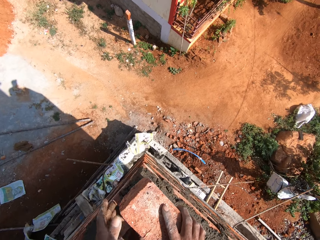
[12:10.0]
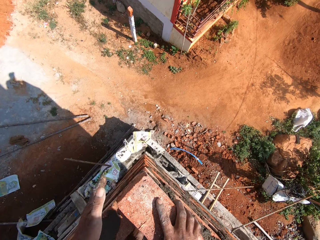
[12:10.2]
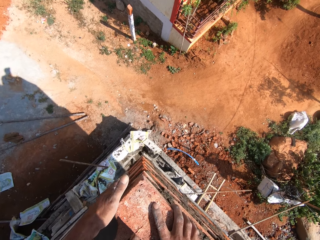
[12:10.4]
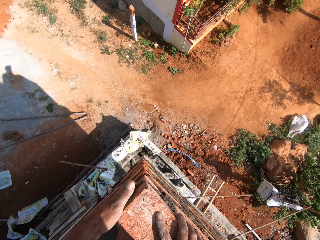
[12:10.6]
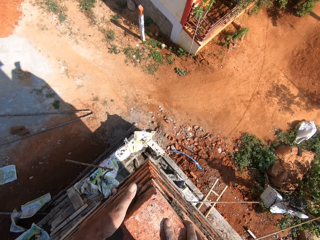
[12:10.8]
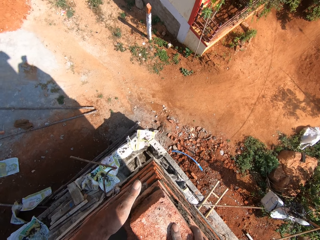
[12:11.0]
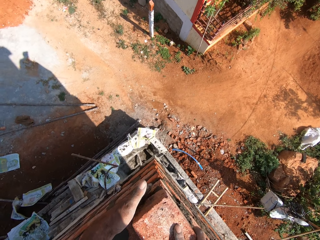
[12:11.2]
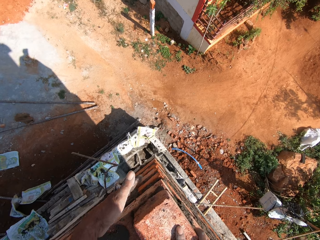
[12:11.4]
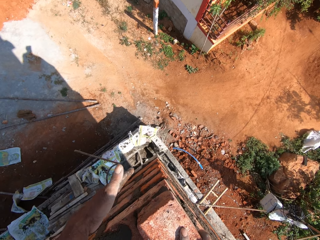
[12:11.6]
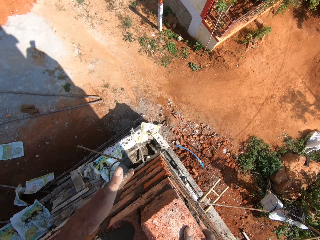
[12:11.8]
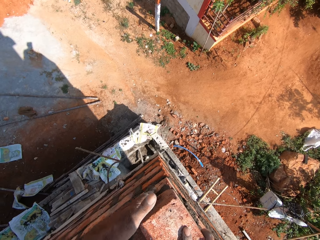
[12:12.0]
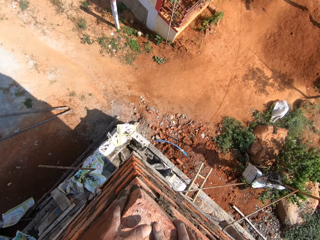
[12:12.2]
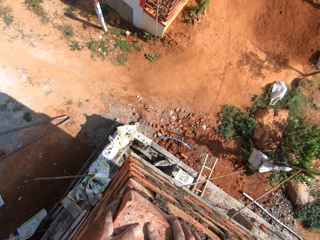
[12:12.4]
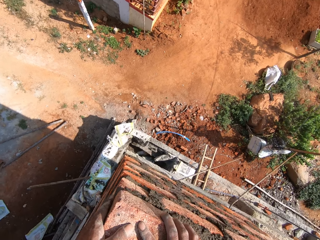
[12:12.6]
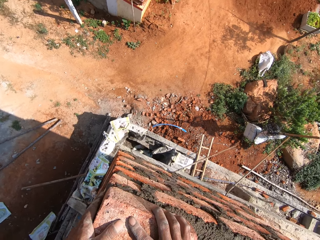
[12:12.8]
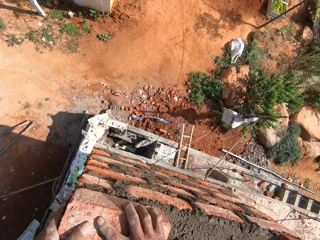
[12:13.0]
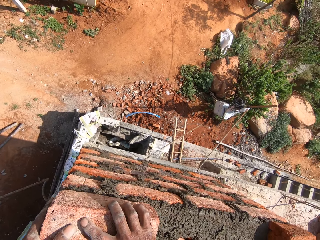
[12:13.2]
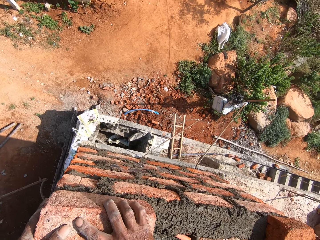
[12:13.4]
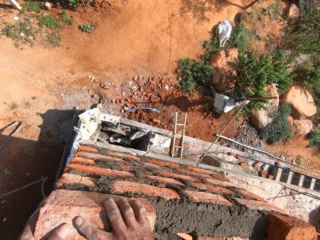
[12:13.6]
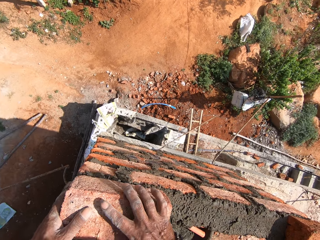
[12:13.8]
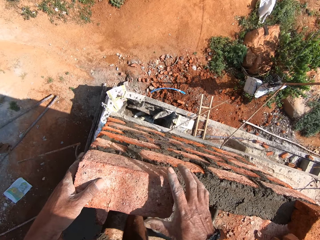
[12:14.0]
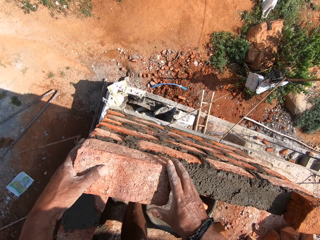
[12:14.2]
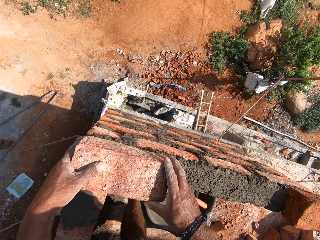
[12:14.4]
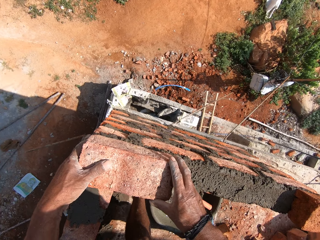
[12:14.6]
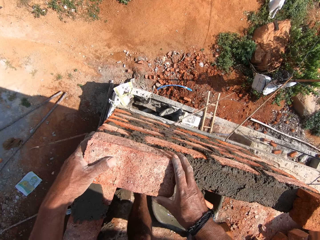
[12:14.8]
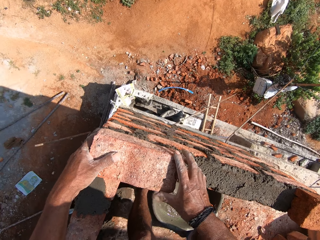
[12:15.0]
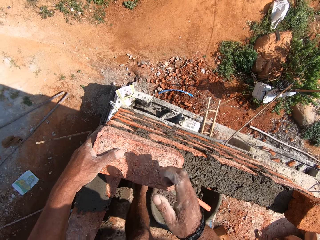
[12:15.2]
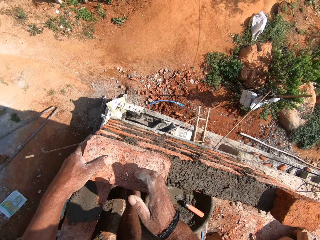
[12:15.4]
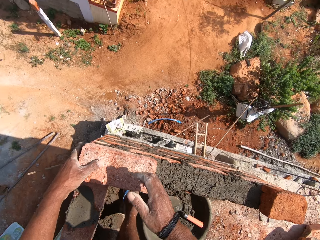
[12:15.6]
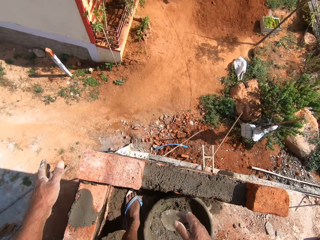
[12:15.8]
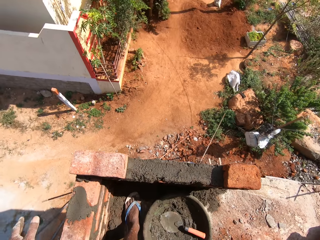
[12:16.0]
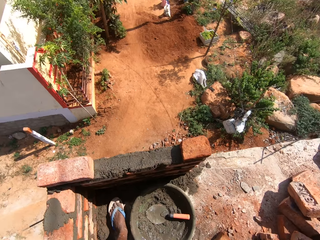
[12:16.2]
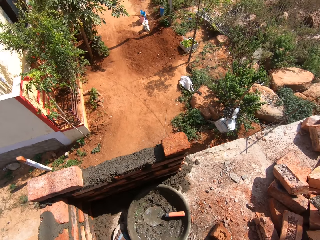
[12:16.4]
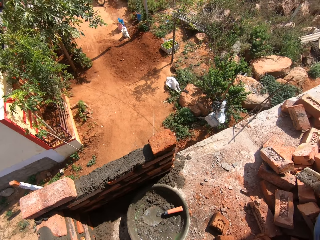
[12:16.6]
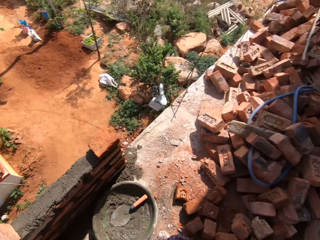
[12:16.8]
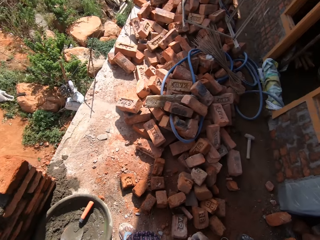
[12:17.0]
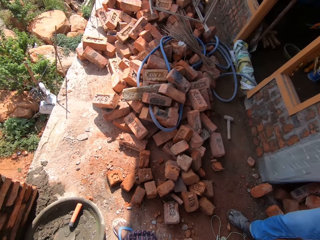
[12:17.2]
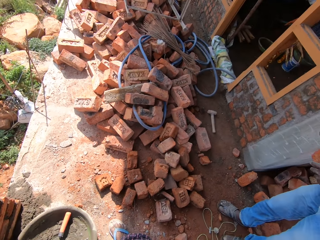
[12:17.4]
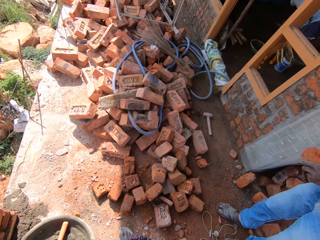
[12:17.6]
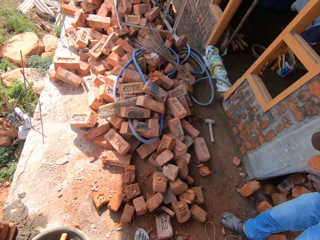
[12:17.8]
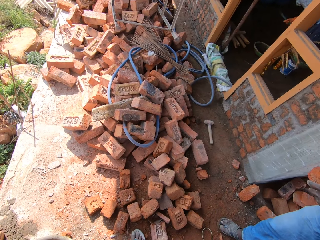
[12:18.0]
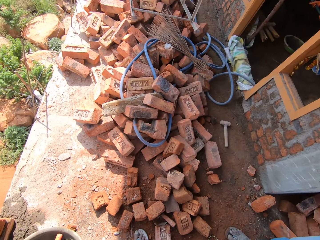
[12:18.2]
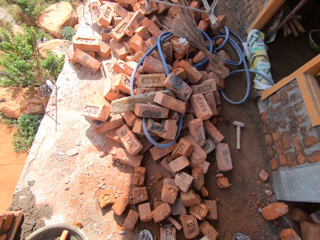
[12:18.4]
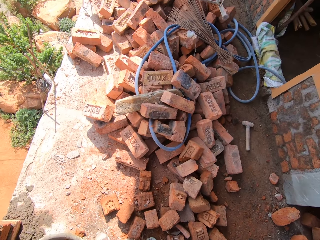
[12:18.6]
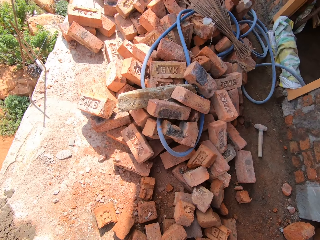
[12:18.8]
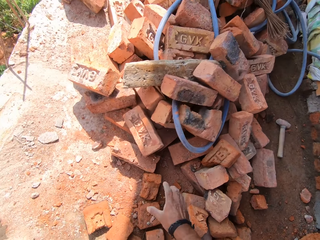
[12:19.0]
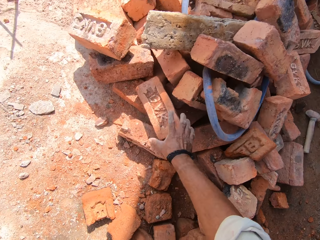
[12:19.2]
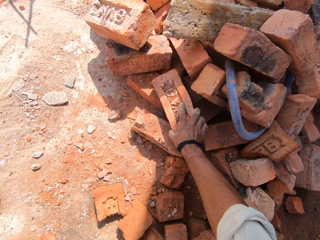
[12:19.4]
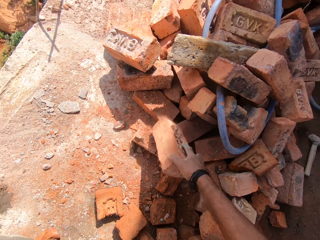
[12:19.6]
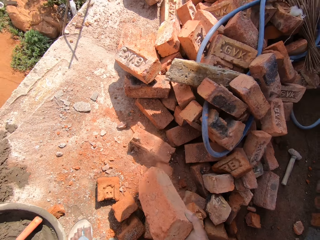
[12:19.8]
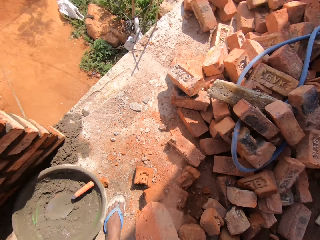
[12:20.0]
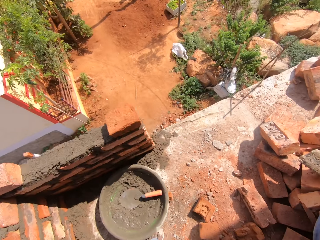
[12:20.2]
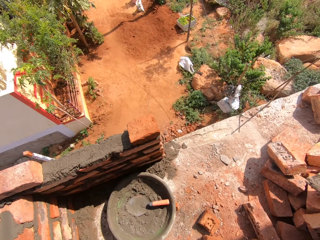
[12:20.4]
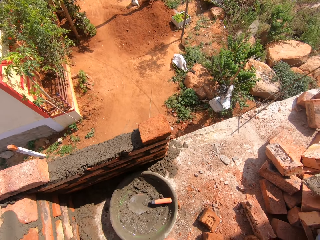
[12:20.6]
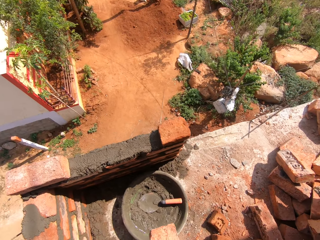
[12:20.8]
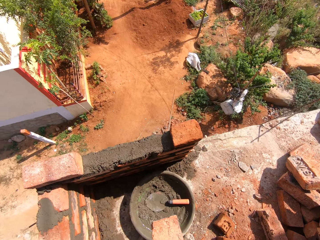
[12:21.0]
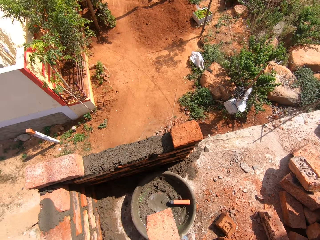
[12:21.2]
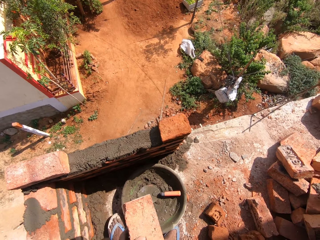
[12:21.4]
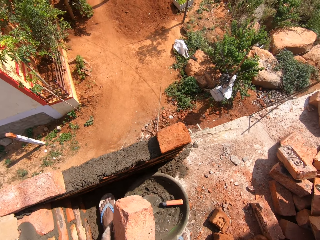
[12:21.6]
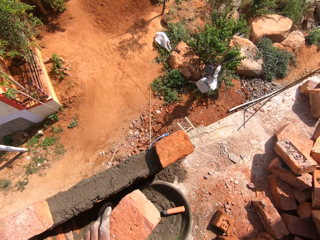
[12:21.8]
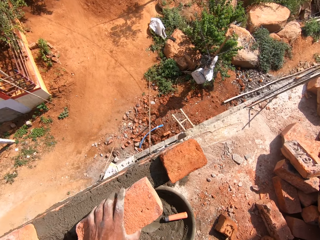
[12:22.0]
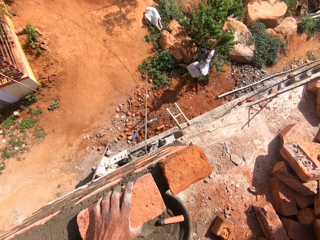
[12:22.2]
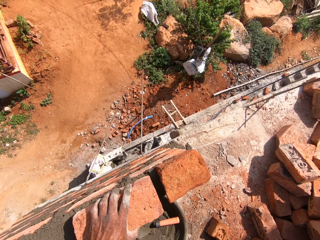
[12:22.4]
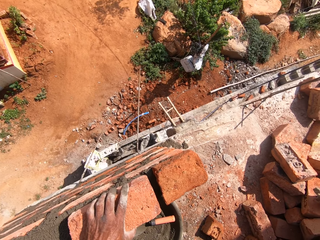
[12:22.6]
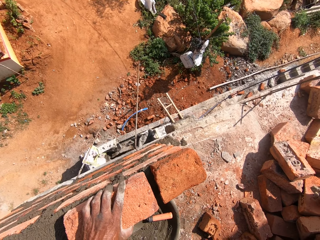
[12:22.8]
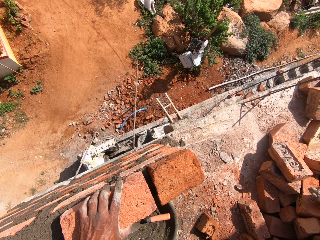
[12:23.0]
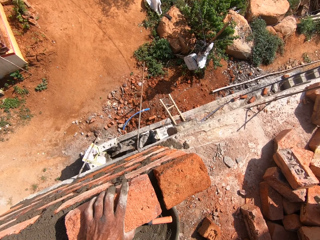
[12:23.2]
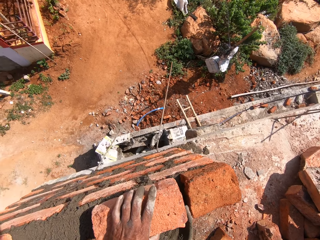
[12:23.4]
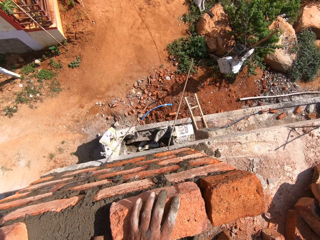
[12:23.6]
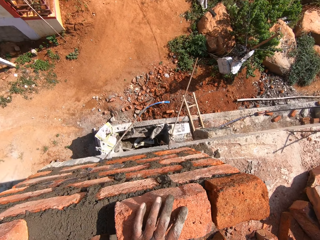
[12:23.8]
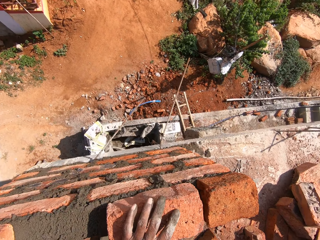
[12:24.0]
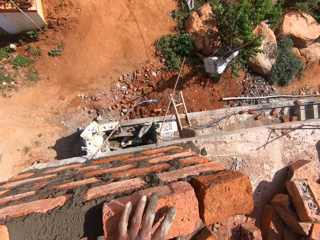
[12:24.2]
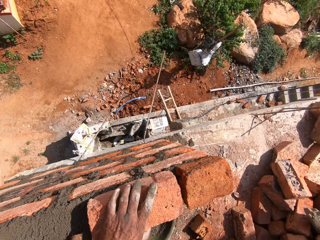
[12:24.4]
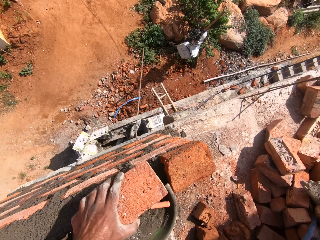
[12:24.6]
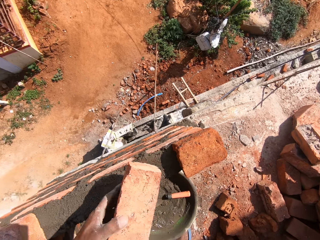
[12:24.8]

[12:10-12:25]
The camera wearer places a brick on the wall. They look around. They turn around the construction house. They touch bricks. They pick up a brick from the ground. They look around. They touch the bricks. They place the brick on the wall.

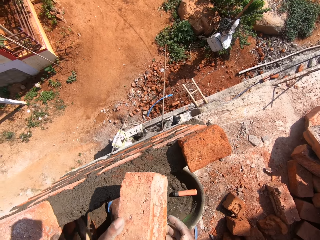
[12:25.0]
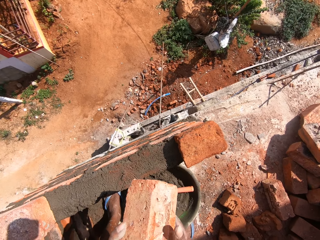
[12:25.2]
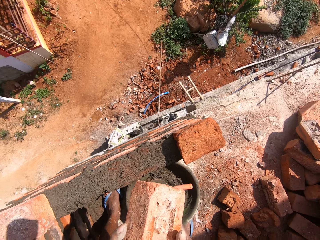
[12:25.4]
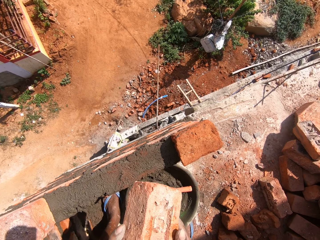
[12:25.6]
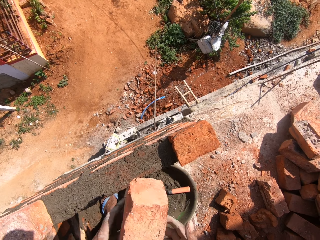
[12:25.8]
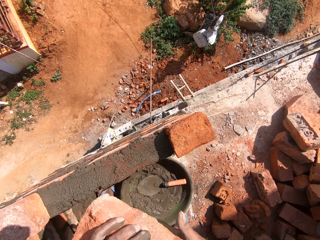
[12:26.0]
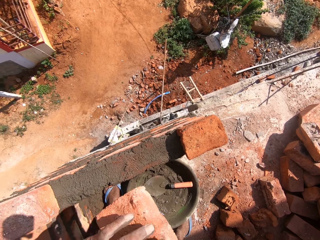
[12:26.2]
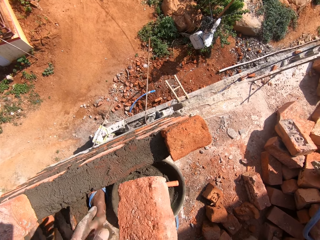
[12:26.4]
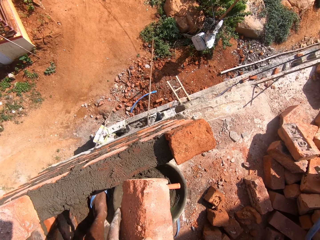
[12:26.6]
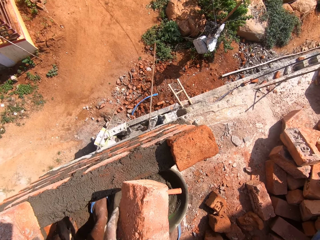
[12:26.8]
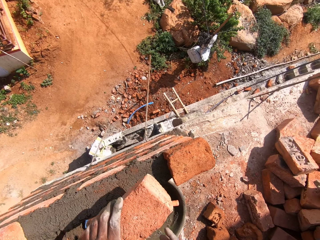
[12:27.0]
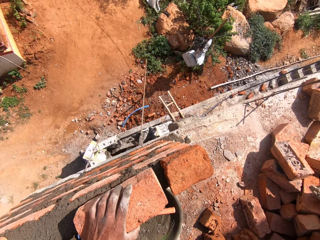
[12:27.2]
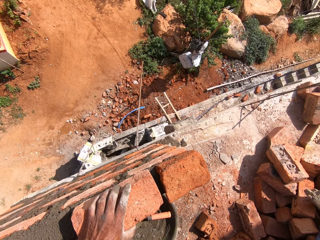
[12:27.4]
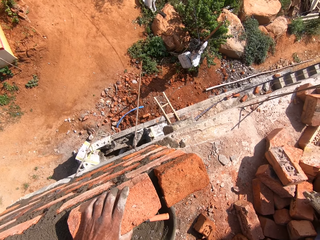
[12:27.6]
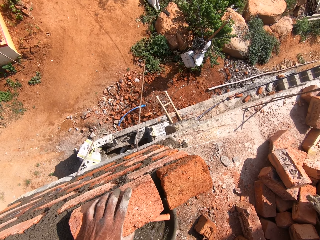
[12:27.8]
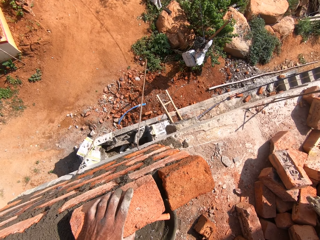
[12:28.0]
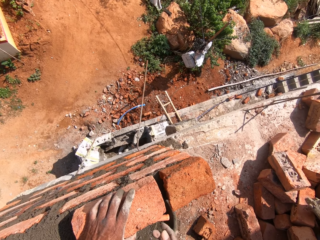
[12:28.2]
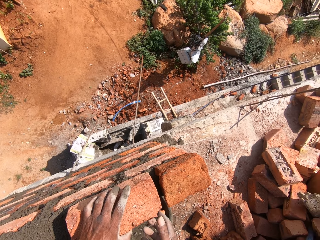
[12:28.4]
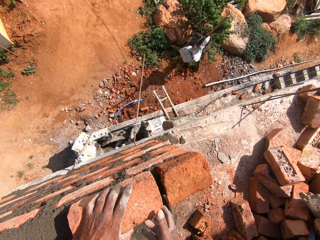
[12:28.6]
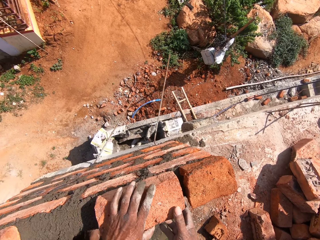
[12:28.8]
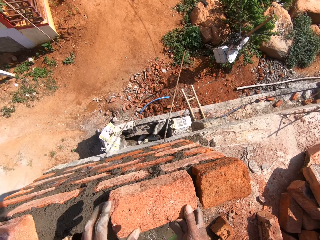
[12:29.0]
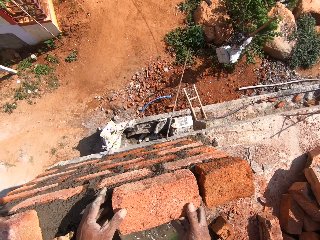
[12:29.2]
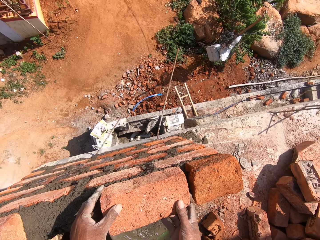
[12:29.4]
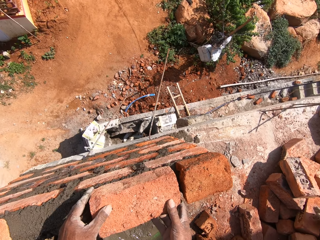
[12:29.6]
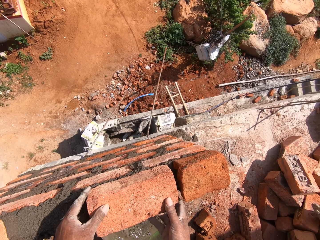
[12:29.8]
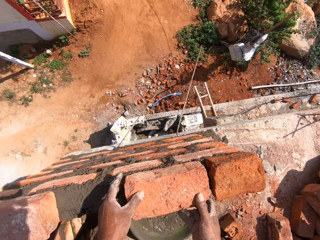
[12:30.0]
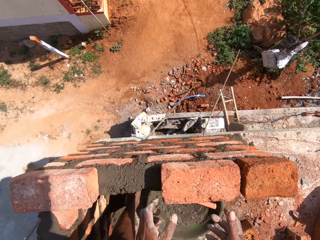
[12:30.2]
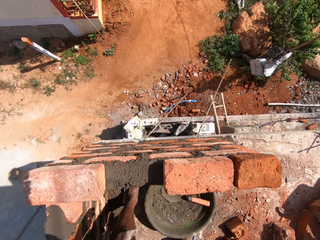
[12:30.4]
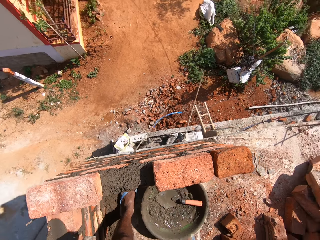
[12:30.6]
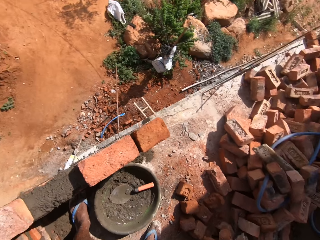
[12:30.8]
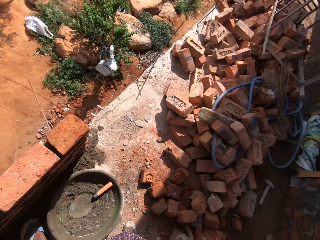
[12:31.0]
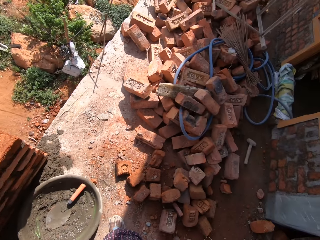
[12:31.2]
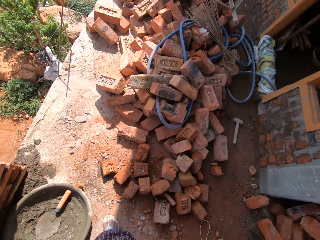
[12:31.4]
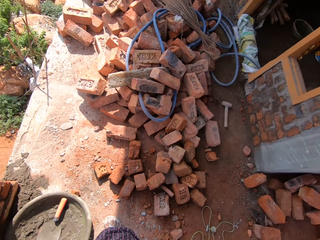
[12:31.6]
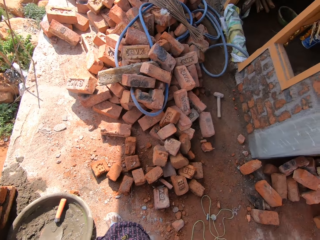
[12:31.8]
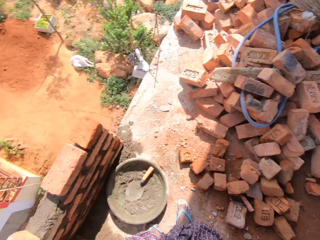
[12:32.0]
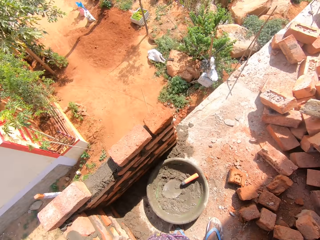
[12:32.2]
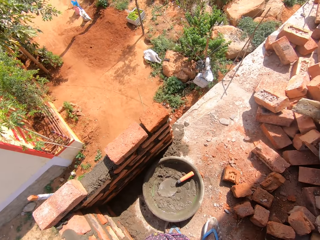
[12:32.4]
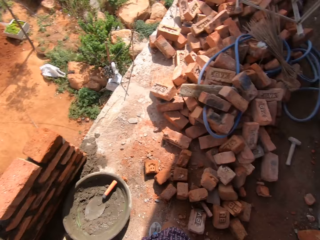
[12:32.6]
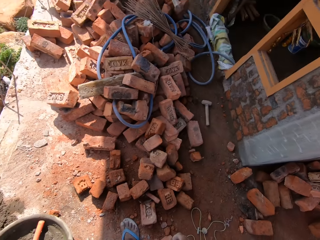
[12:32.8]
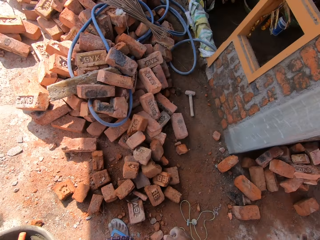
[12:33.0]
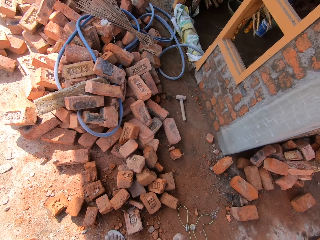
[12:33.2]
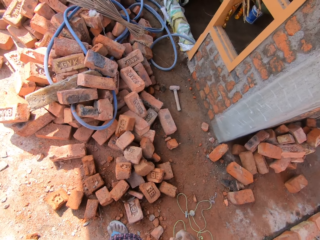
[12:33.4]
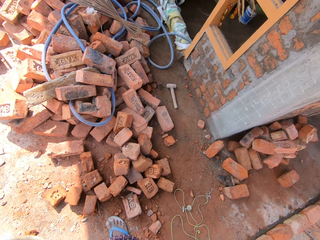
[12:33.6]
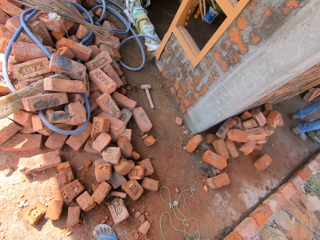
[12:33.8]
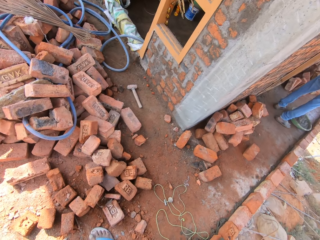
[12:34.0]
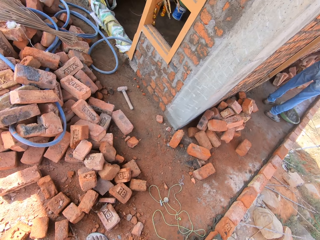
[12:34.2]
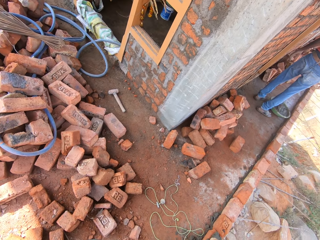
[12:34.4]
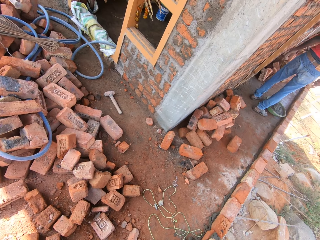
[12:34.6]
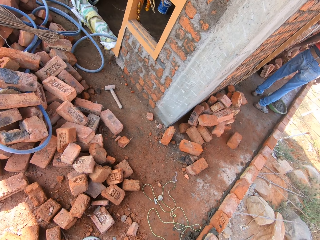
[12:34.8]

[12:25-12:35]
The camera wearer removes the brick from the wall. They place the brick on the wall. They look around. They turn around the construction house.
